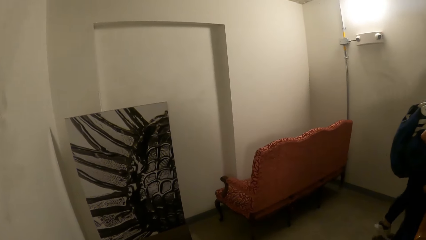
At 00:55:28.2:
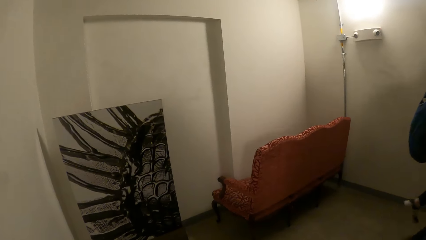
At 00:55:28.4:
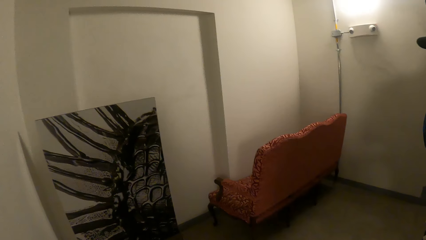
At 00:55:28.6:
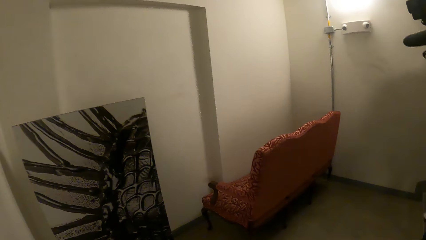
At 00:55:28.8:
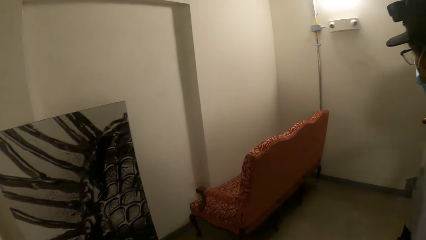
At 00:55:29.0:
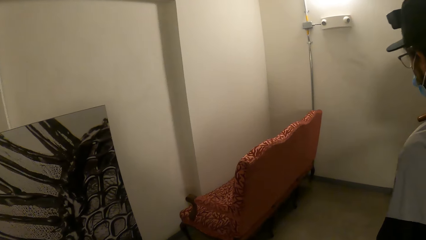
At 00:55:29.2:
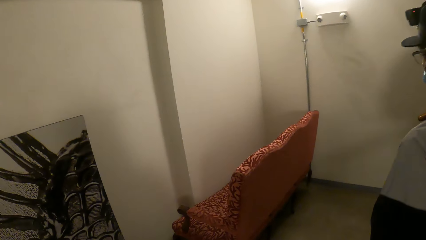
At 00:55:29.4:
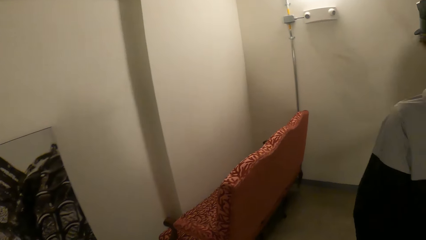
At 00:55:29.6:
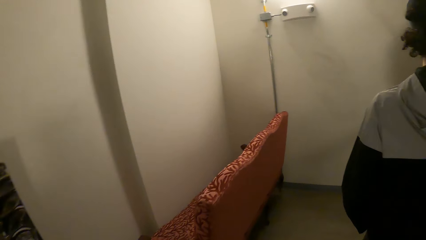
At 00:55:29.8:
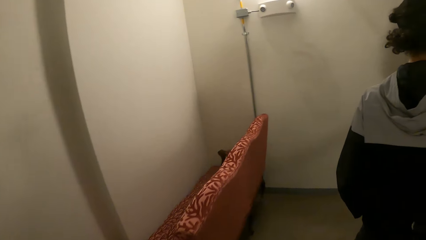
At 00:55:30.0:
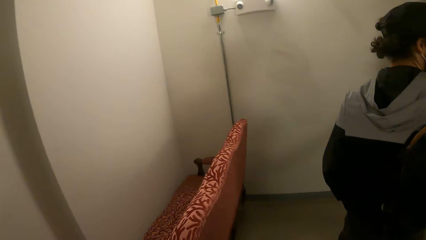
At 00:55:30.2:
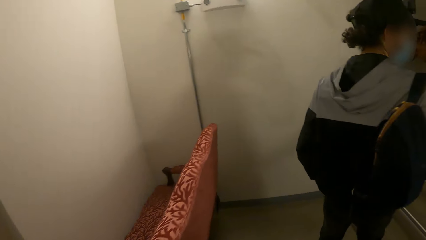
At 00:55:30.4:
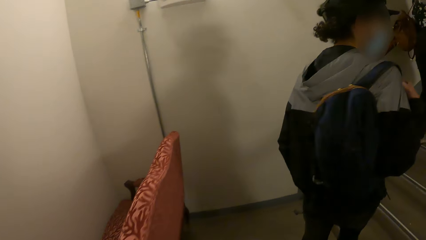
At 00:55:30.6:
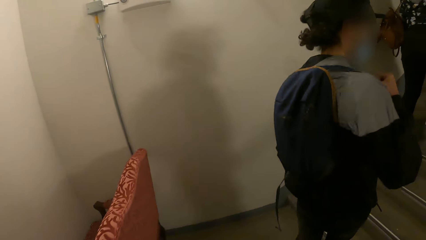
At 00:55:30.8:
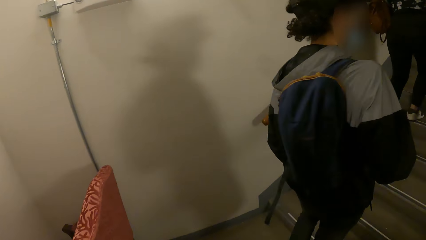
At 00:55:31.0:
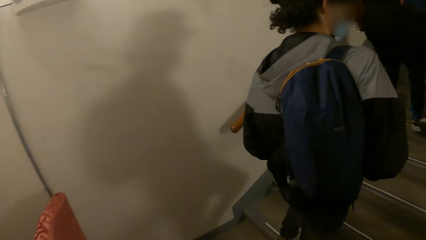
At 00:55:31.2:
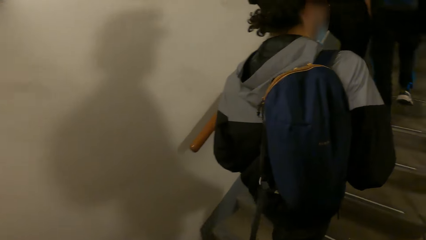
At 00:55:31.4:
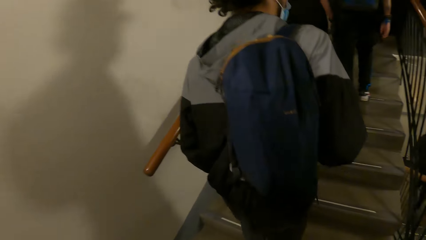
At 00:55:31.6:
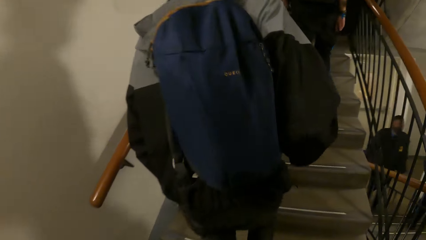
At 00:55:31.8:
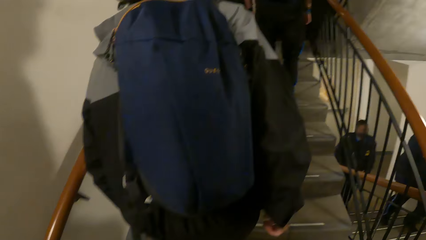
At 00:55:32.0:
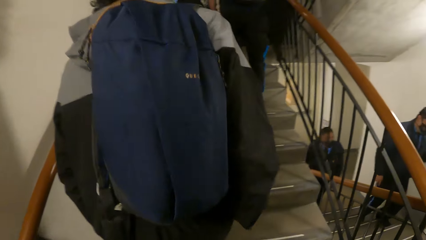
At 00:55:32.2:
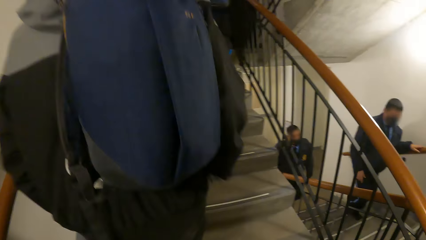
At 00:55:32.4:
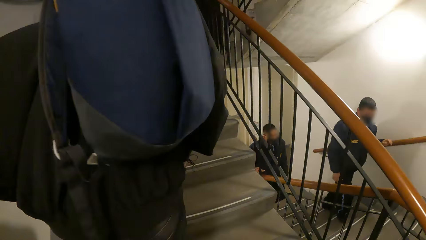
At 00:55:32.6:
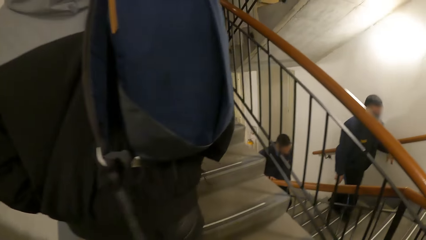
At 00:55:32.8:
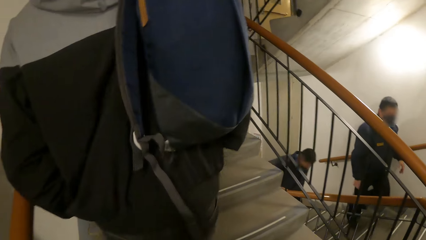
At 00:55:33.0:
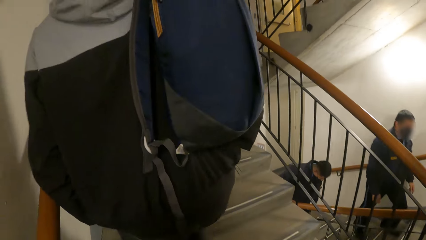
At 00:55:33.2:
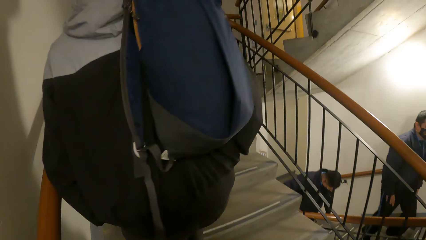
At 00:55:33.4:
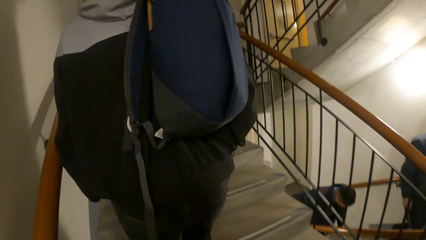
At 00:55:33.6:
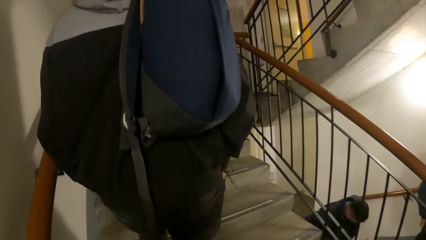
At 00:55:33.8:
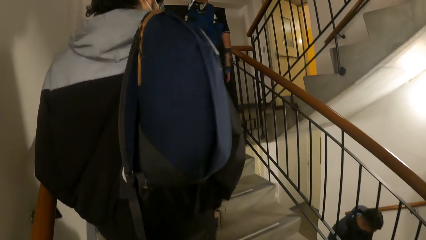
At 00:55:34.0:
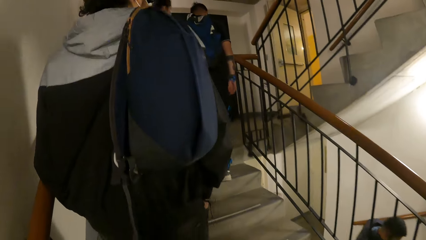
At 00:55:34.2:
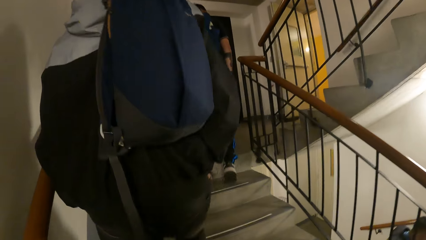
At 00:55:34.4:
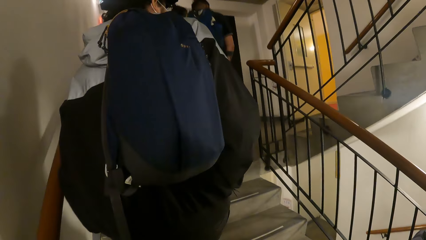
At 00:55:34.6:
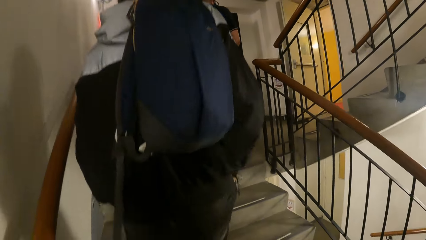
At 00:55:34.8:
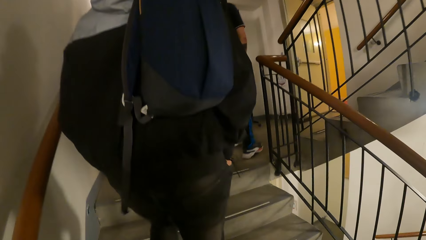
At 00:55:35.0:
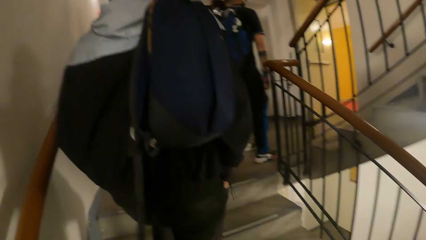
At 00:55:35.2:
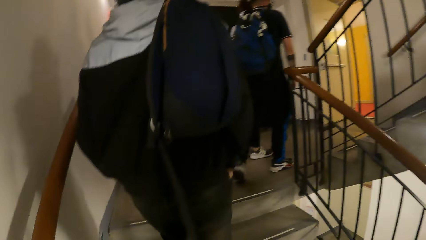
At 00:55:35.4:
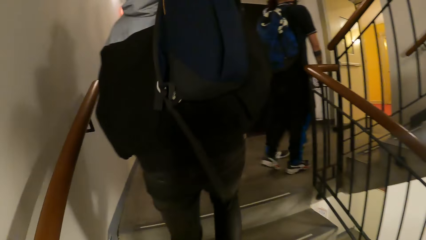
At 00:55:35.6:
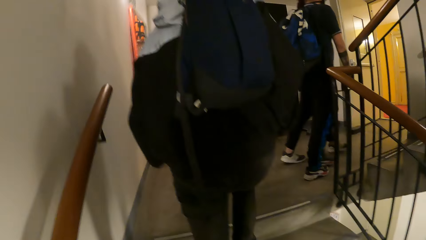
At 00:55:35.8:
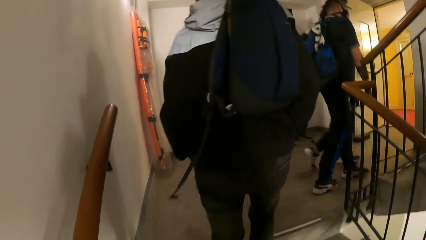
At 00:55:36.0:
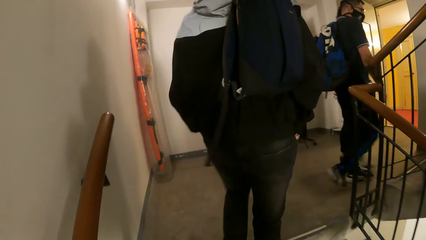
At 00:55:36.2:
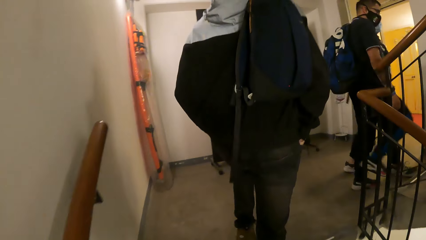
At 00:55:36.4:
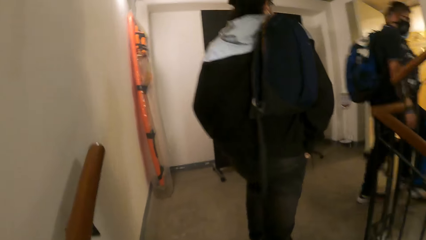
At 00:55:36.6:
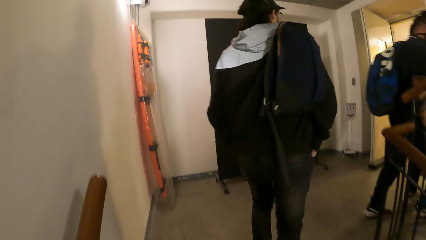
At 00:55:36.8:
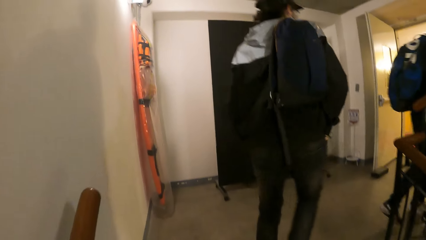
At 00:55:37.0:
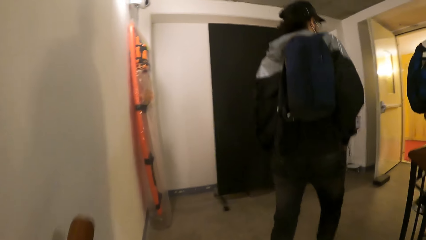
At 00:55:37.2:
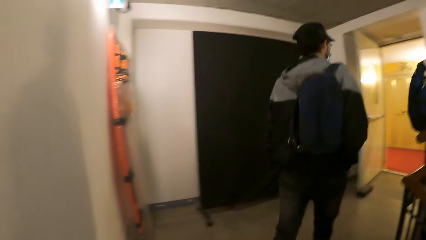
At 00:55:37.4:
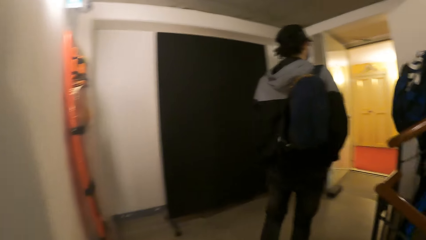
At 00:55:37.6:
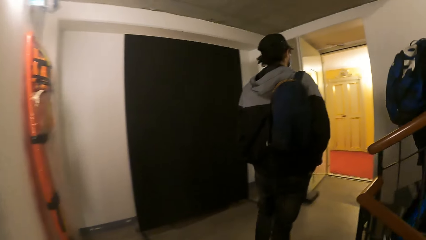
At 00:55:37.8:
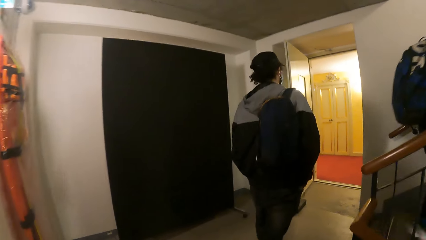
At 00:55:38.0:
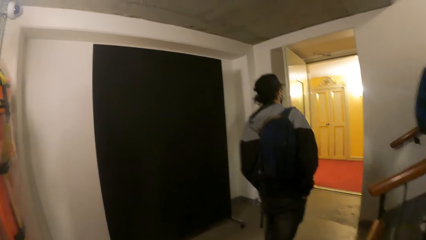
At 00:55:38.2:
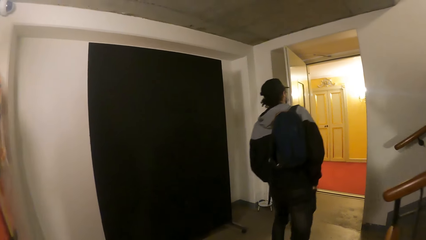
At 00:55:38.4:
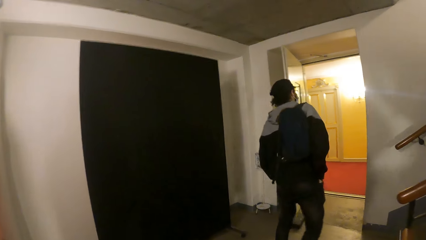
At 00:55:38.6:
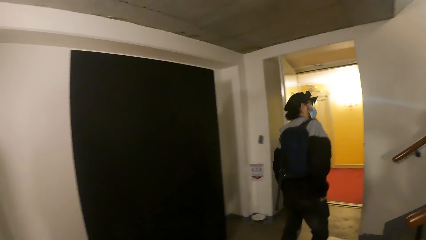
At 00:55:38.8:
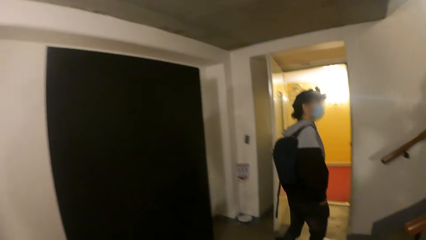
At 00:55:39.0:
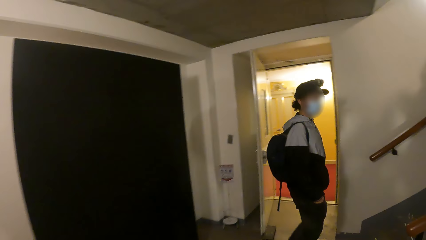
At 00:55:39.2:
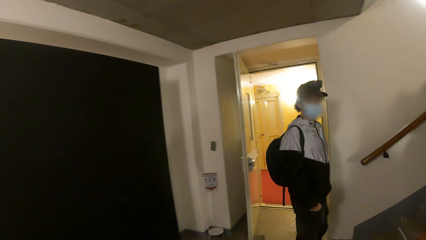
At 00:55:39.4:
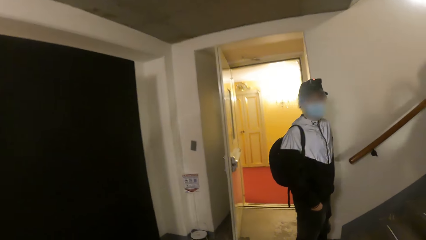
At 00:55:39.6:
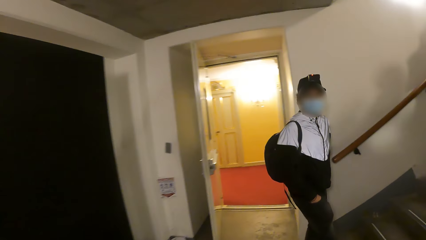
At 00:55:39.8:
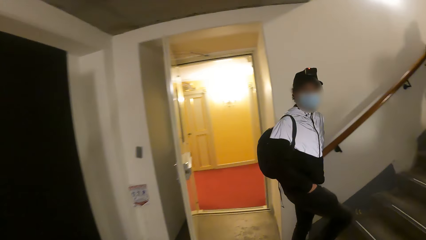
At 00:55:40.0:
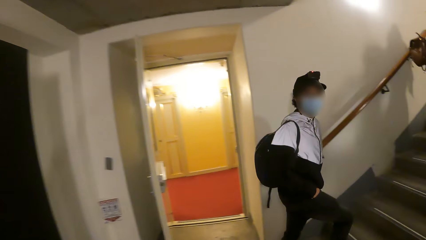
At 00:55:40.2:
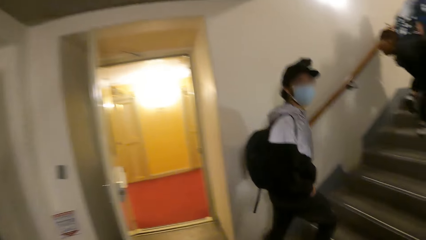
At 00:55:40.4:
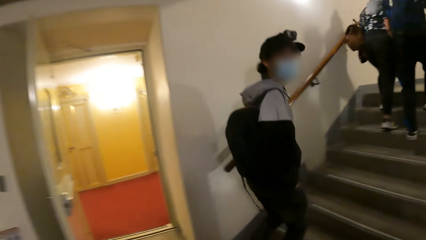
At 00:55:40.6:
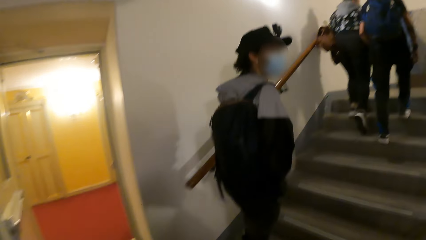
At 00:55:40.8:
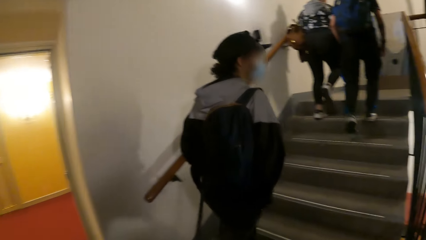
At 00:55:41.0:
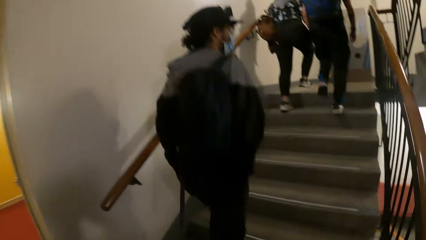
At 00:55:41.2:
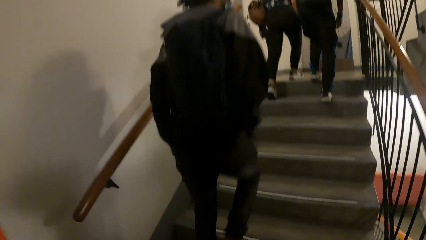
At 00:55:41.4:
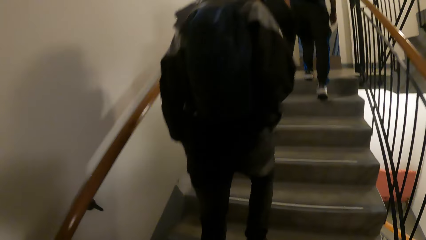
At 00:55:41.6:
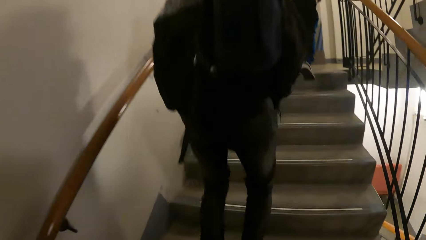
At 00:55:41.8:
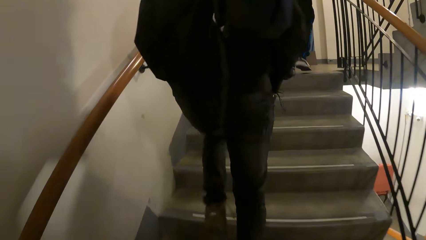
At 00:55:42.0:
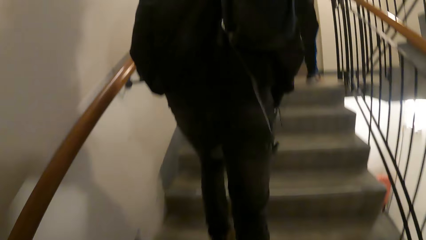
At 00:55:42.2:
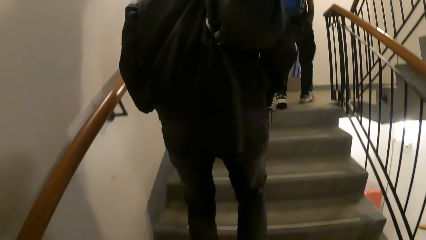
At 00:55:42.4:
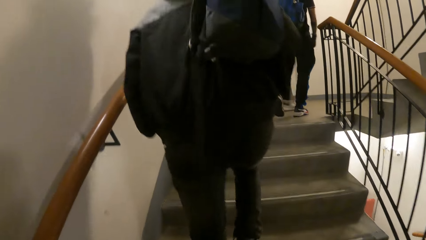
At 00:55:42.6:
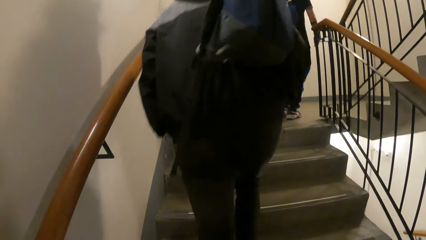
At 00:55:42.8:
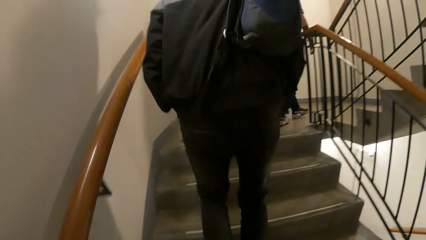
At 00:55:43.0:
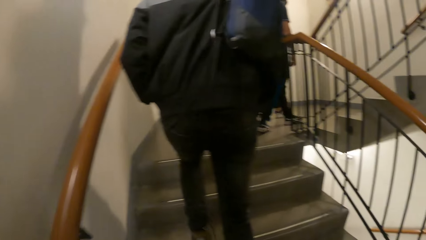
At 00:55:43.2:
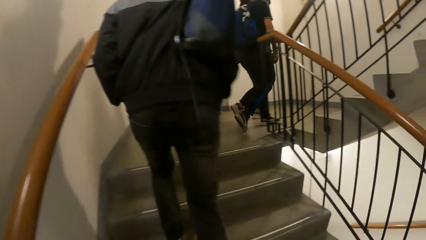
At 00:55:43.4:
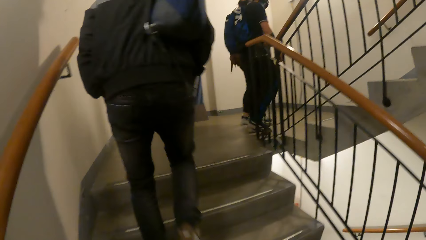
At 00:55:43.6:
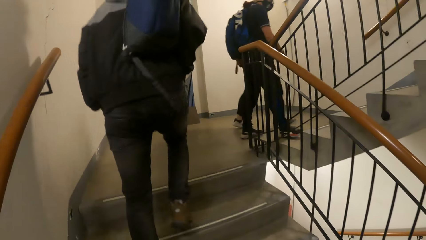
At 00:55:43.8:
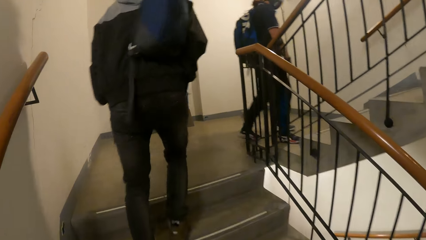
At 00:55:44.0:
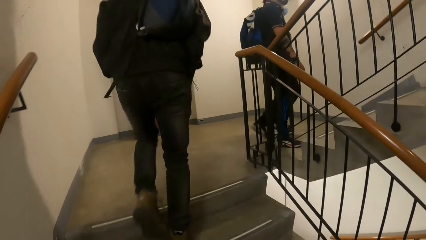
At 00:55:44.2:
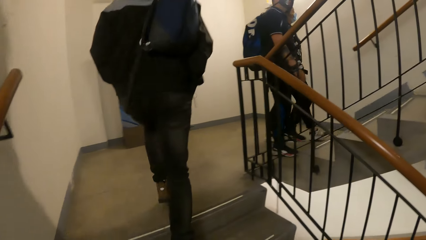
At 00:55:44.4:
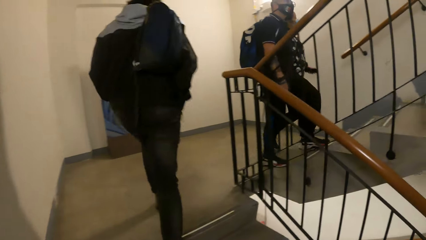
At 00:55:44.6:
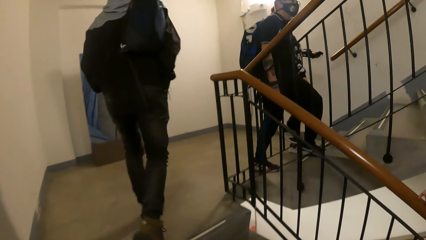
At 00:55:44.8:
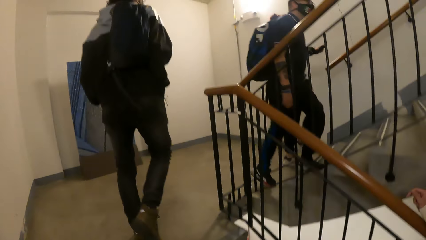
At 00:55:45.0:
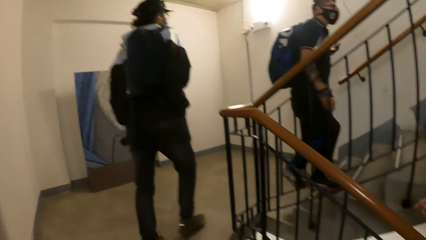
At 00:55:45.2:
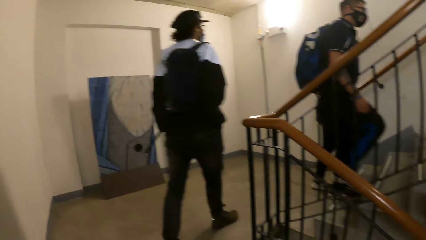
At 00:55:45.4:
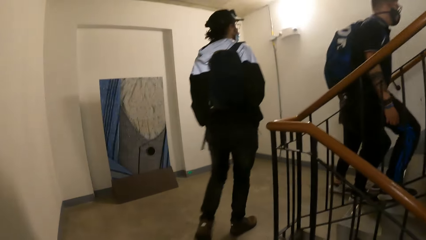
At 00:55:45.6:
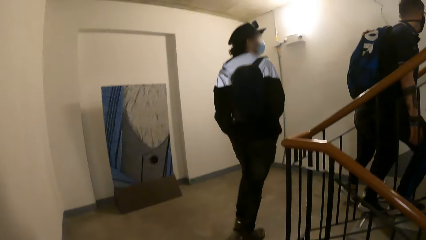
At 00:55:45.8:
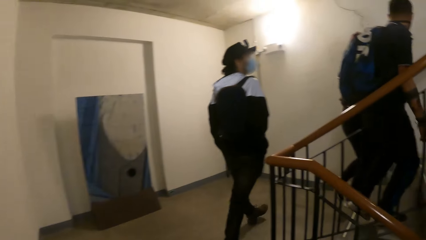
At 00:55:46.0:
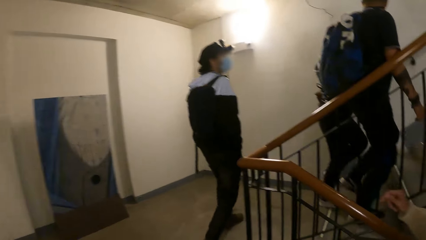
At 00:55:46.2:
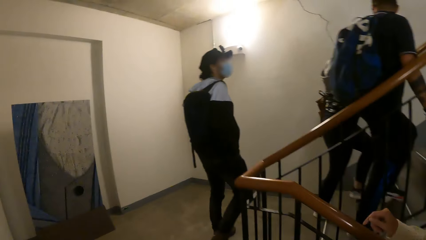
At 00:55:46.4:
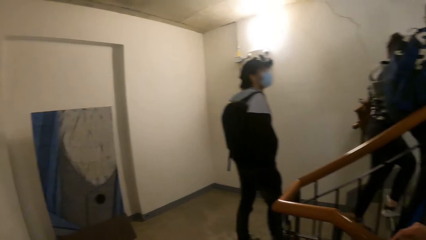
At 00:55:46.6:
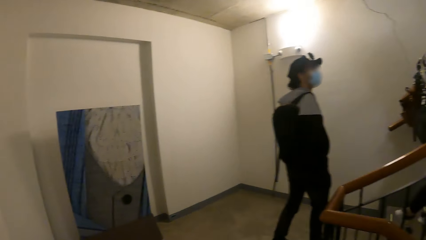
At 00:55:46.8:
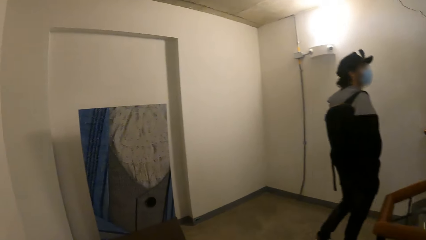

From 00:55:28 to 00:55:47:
A man walks around with a backpack.
